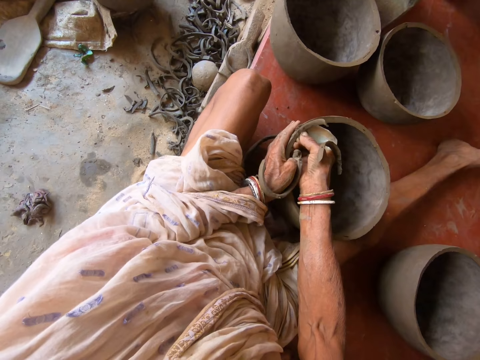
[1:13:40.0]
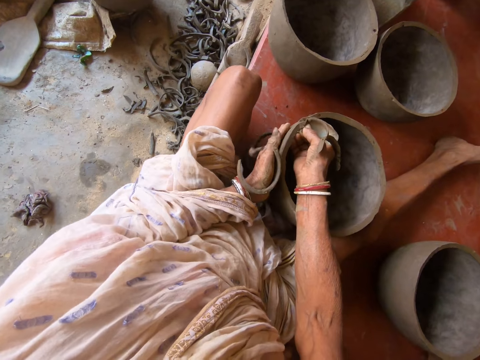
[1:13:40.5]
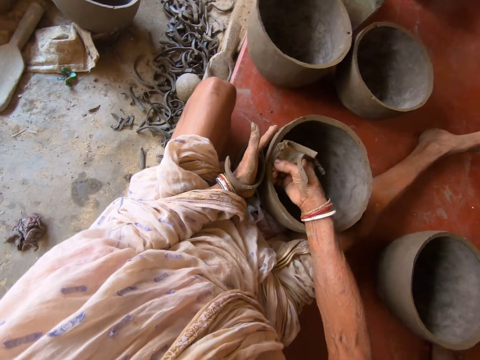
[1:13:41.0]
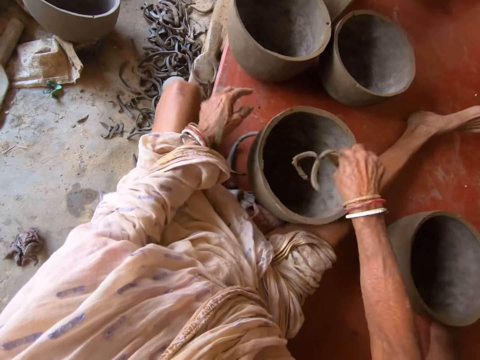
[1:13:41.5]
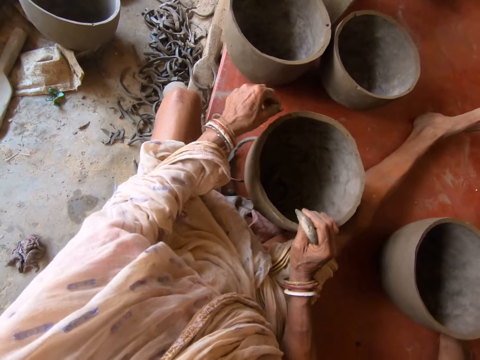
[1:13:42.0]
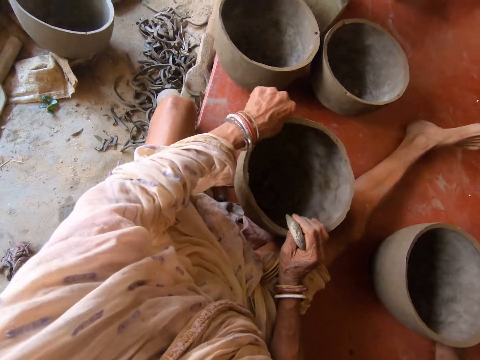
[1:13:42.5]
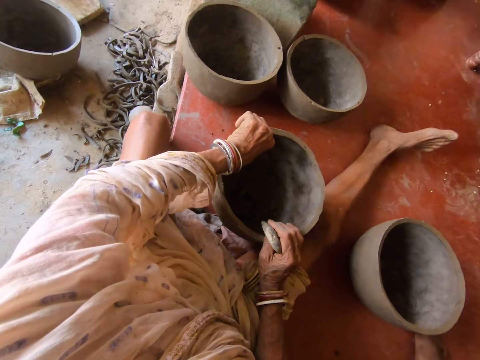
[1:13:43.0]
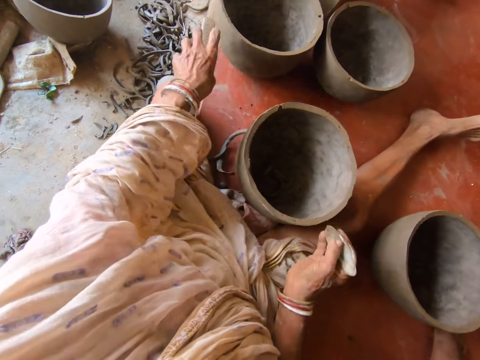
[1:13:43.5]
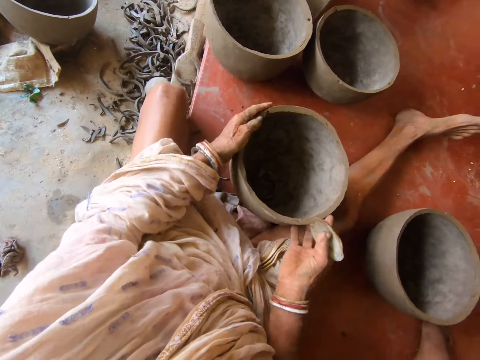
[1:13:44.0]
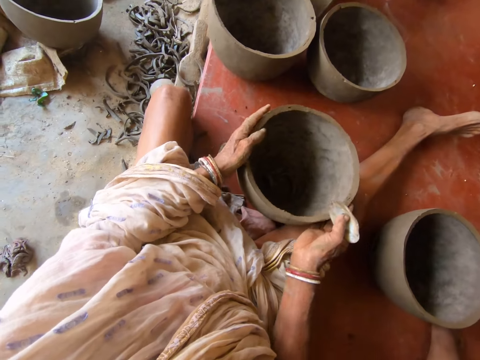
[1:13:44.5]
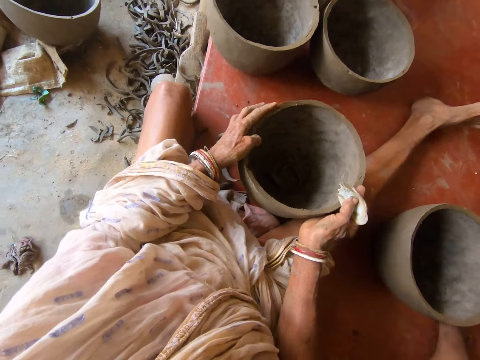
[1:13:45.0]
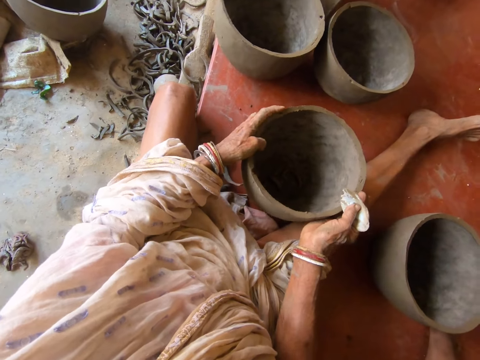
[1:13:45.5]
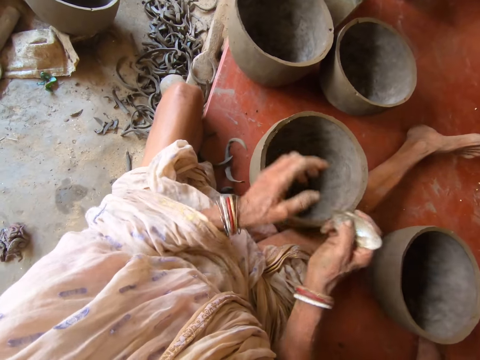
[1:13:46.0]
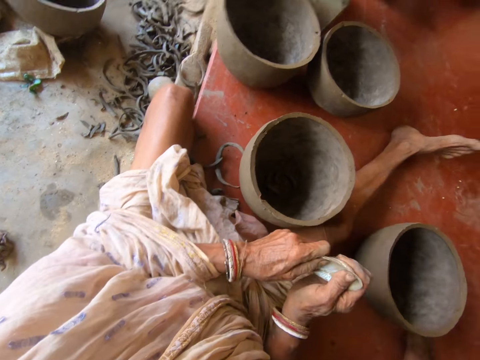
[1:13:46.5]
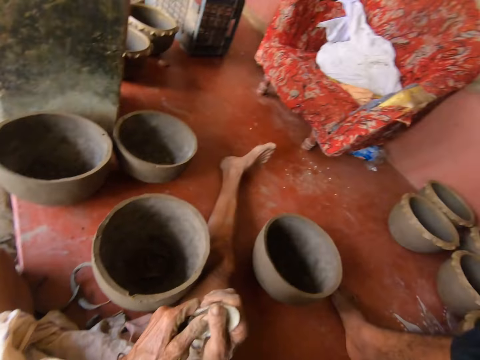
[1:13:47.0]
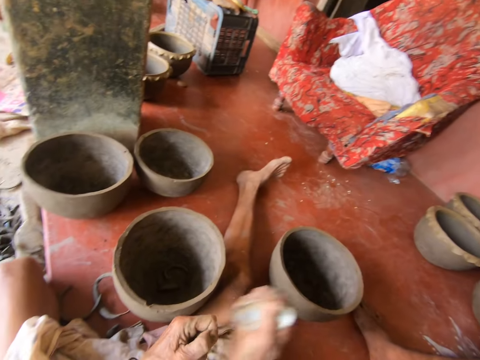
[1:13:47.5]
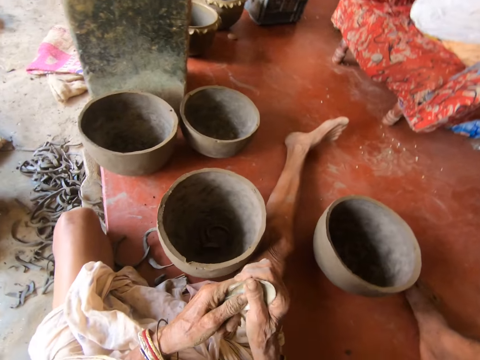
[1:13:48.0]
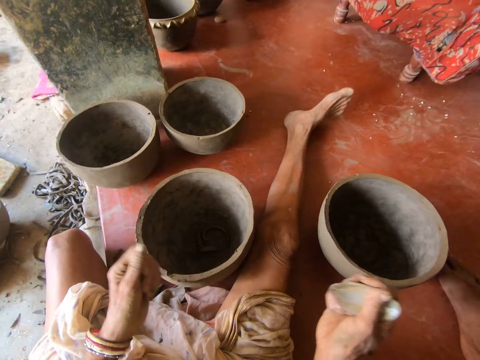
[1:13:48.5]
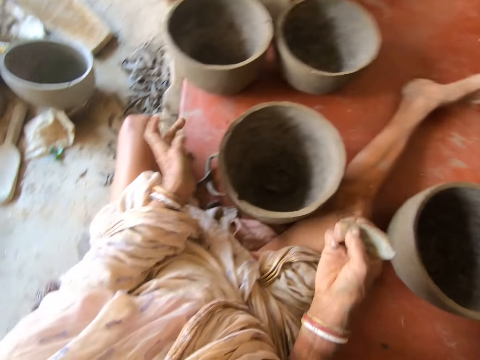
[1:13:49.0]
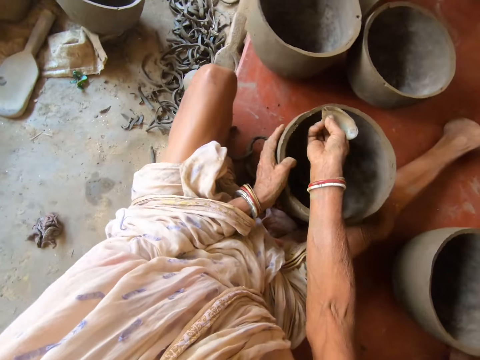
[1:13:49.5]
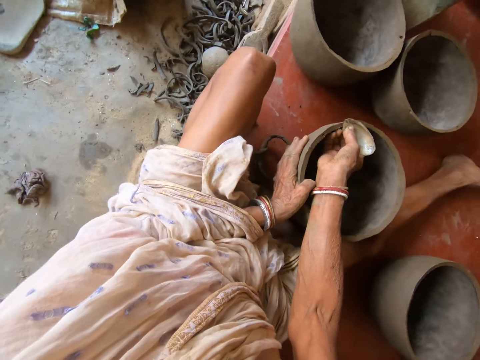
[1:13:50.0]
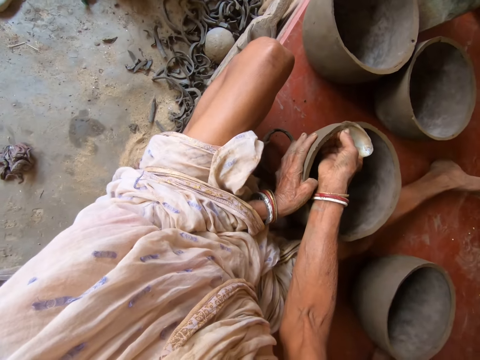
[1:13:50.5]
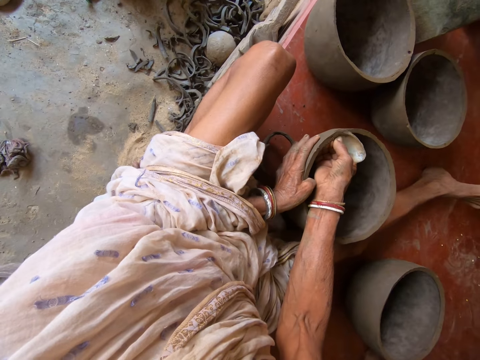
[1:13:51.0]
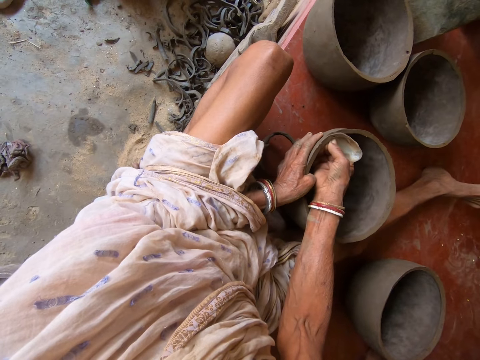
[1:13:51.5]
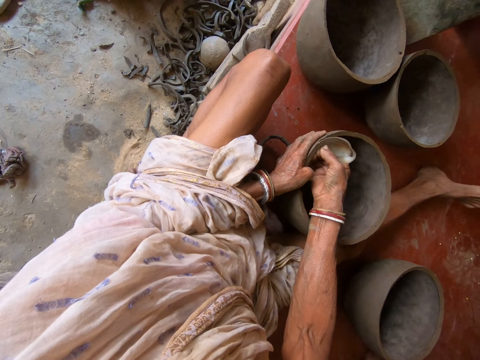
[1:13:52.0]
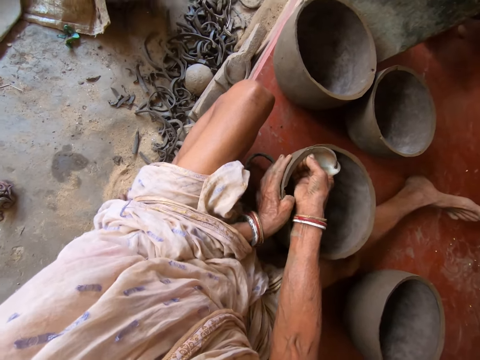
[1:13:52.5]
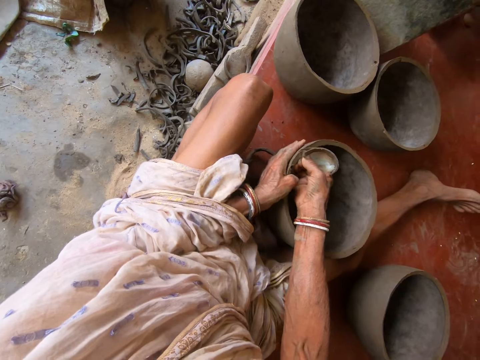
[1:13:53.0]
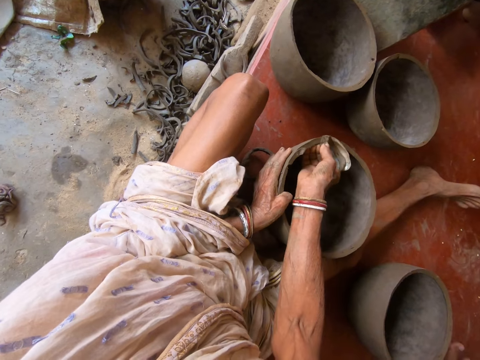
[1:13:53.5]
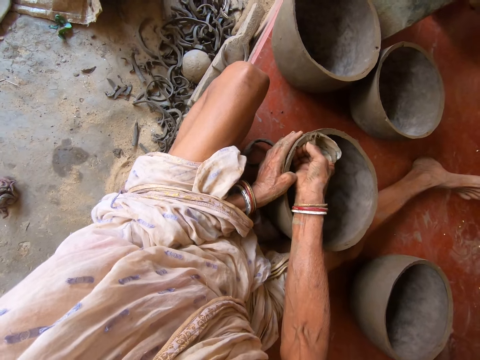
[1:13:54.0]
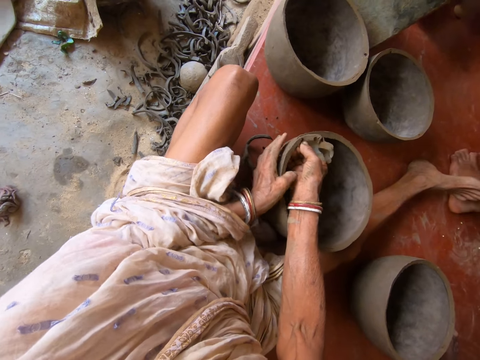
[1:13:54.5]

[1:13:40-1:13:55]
The camera wearer removes dirt from the pottery with his left hand. They turn the pottery on the floor with her hands. They turn the pottery with her hands. They rub the scraper with his left hand. They remove clay from the scraper blade. They scrape the pottery with the scraper in her right hand. They cut the bowl with the scraper blade.

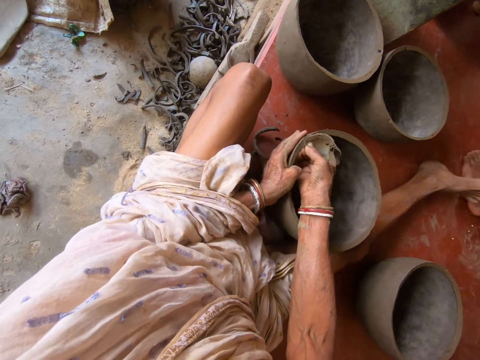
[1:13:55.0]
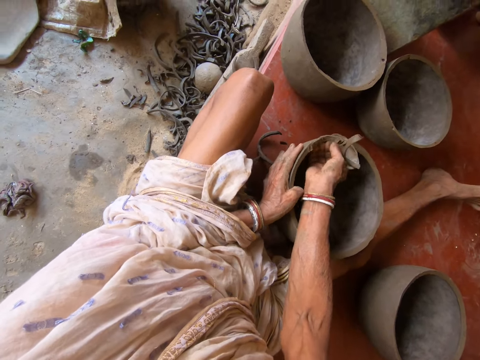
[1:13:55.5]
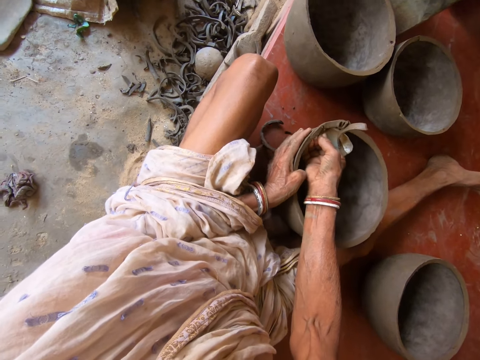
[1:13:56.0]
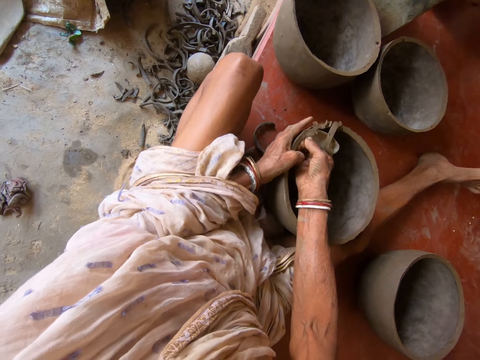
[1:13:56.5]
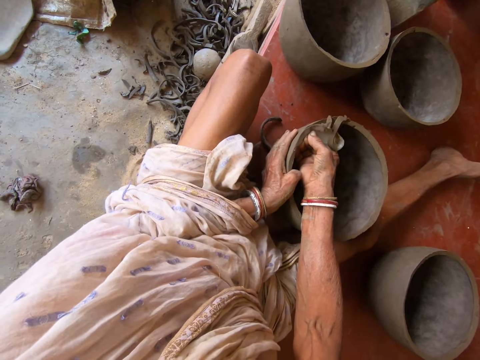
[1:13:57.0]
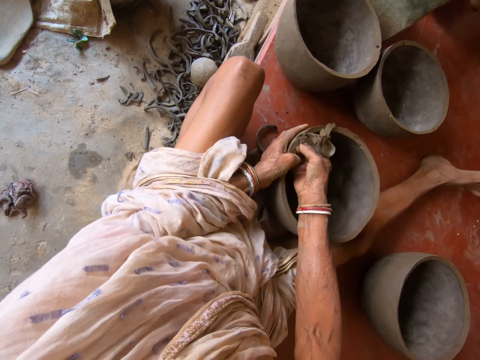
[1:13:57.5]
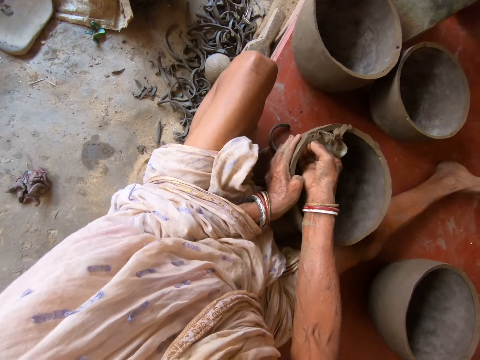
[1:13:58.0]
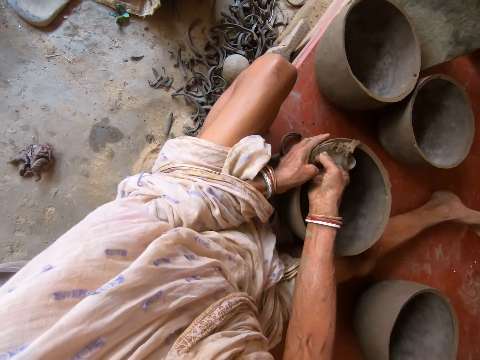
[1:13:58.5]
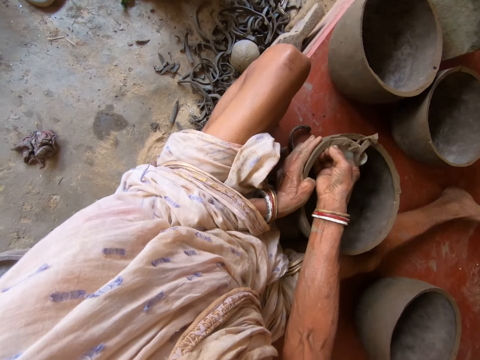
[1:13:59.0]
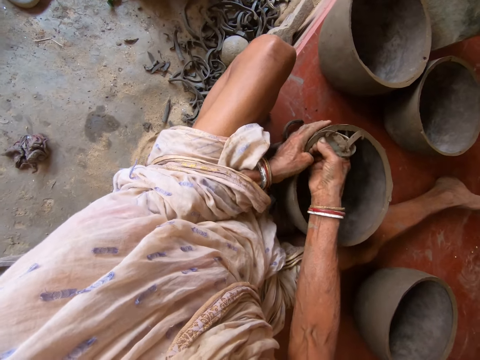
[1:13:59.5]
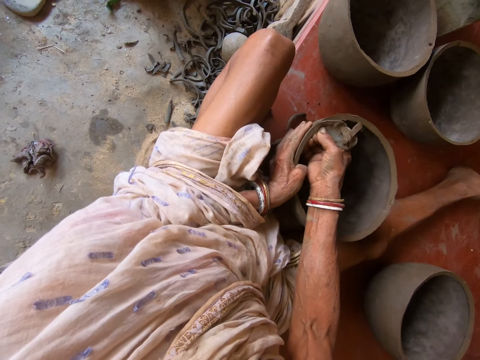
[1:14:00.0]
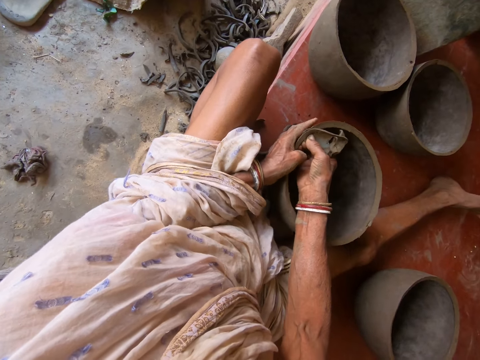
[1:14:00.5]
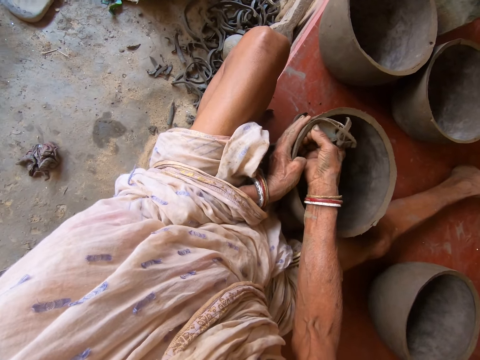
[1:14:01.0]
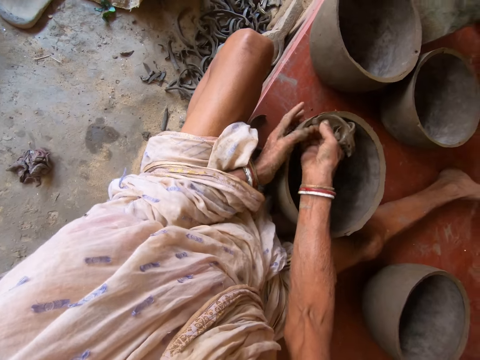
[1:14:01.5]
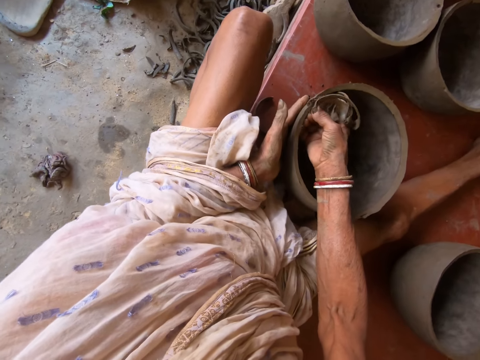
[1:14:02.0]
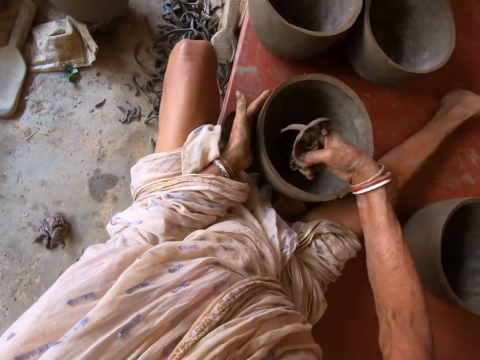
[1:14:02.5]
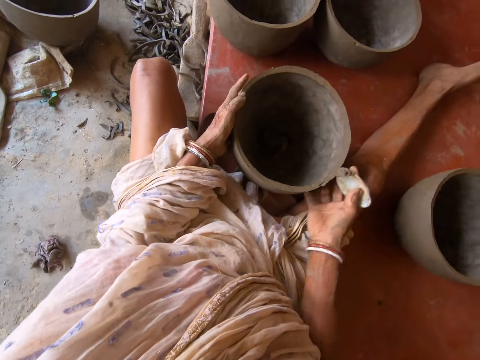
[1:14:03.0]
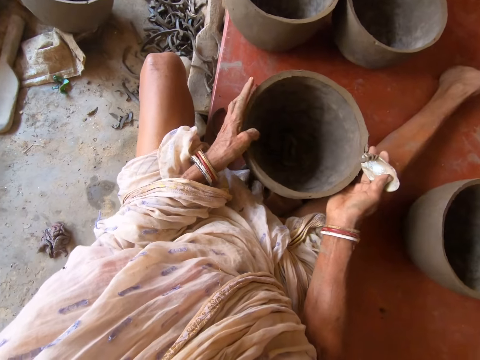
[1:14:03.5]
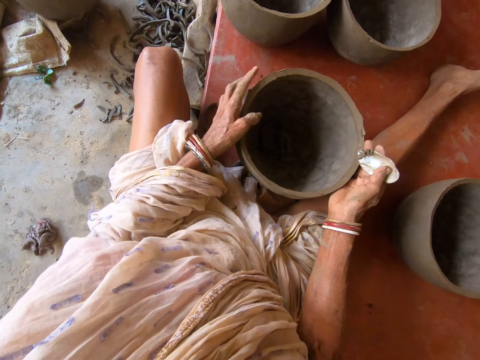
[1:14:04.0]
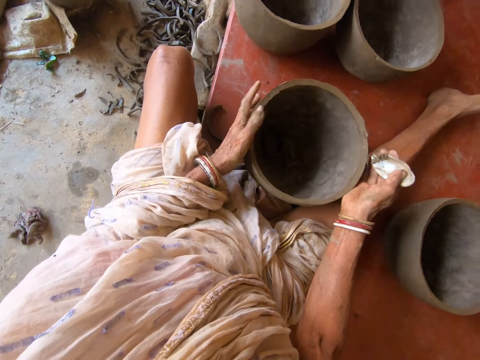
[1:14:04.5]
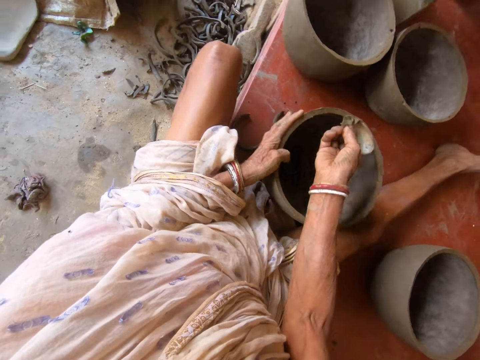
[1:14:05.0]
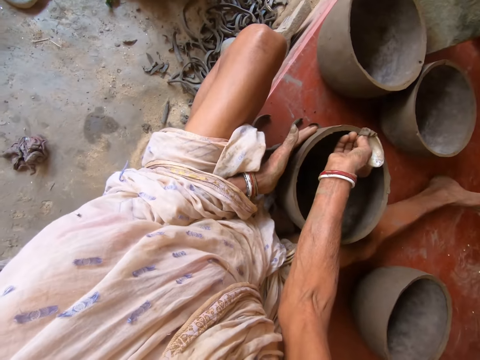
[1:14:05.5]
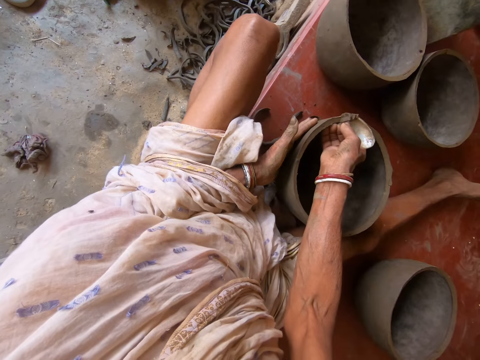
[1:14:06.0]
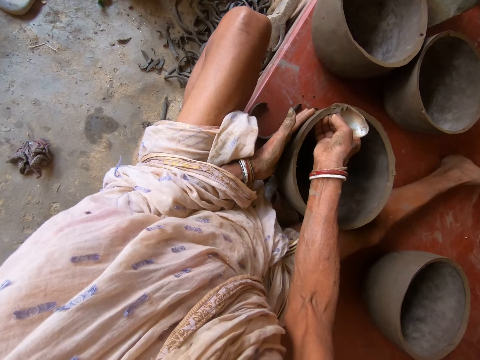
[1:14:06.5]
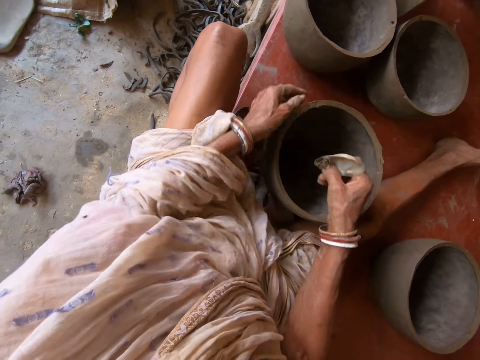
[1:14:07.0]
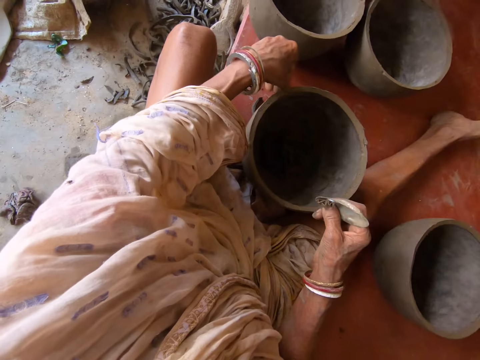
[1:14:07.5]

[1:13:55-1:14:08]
The camera wearer adjusts the pottery with her hands. She turns the pottery on the floor with her hands. She scrapes the pottery with the scraper in her right hand.
